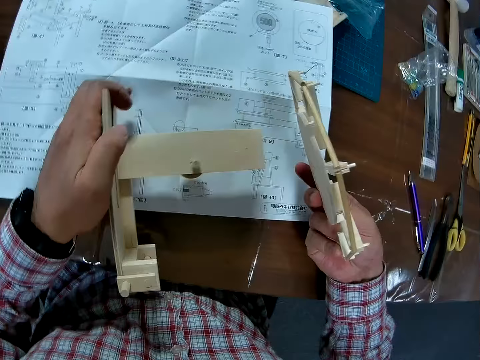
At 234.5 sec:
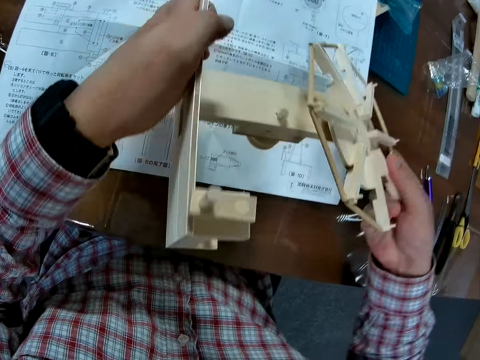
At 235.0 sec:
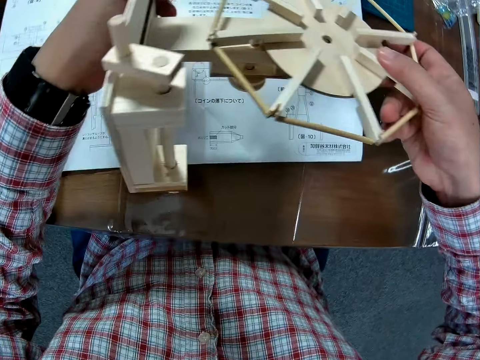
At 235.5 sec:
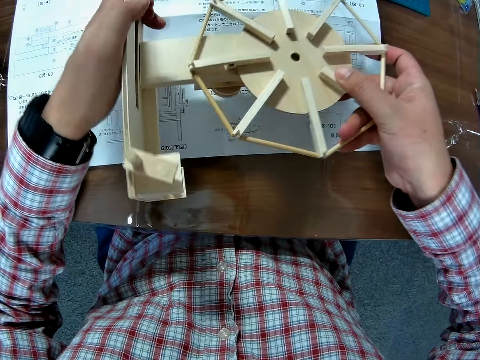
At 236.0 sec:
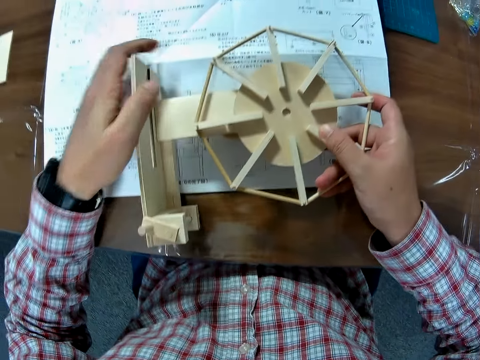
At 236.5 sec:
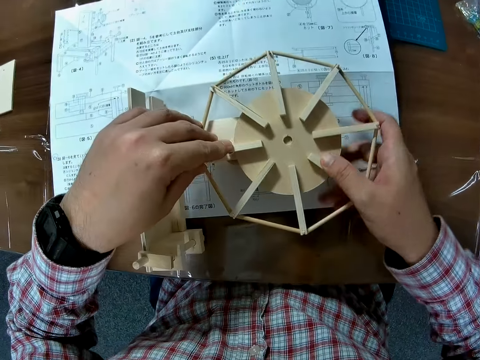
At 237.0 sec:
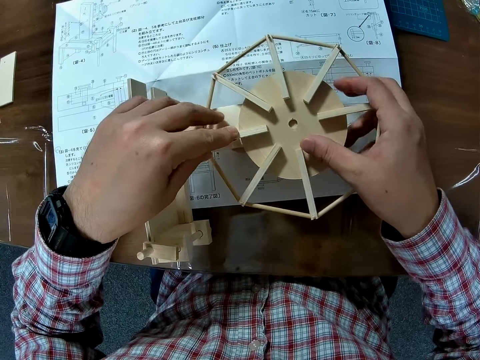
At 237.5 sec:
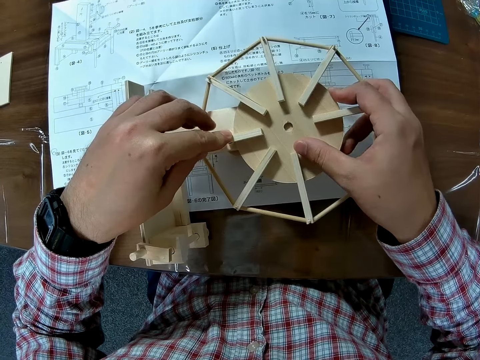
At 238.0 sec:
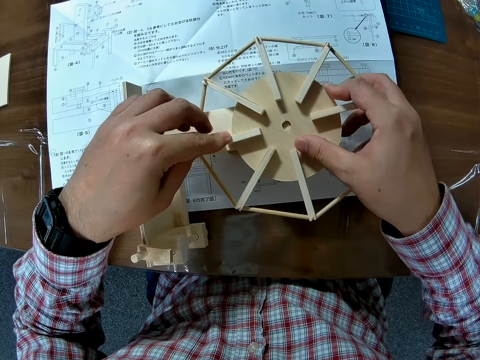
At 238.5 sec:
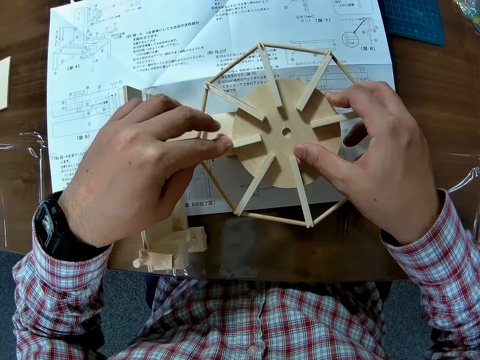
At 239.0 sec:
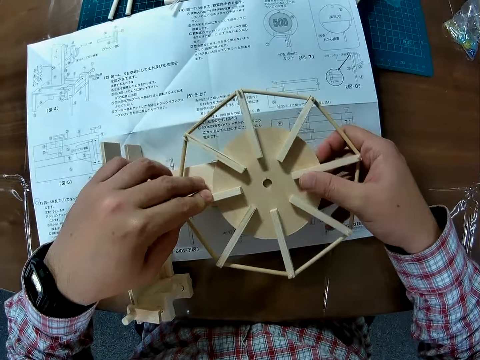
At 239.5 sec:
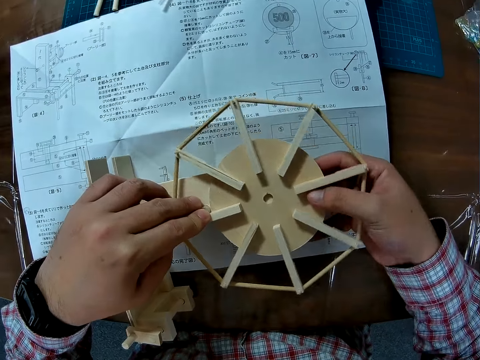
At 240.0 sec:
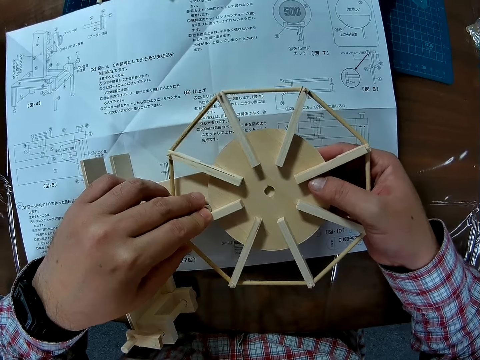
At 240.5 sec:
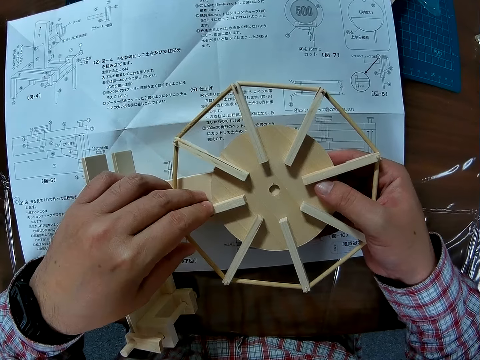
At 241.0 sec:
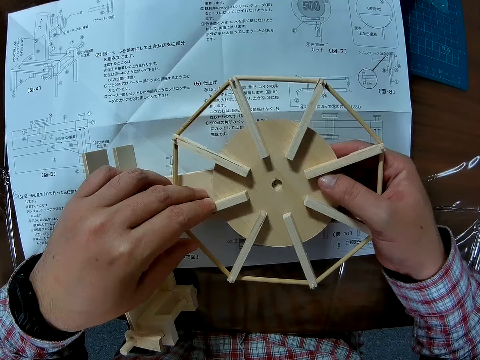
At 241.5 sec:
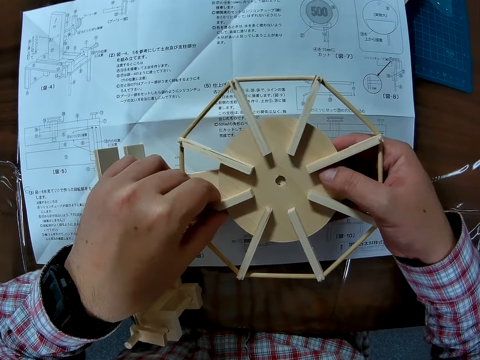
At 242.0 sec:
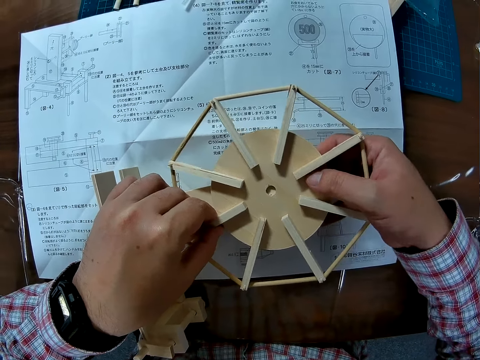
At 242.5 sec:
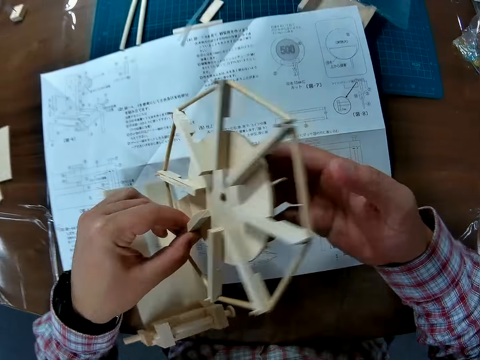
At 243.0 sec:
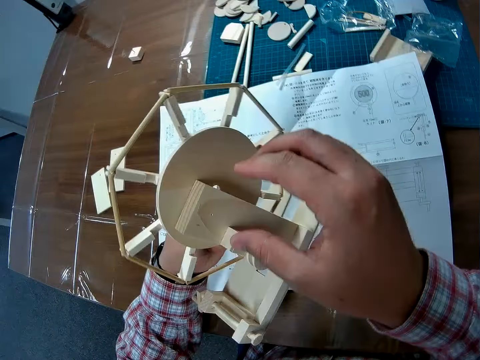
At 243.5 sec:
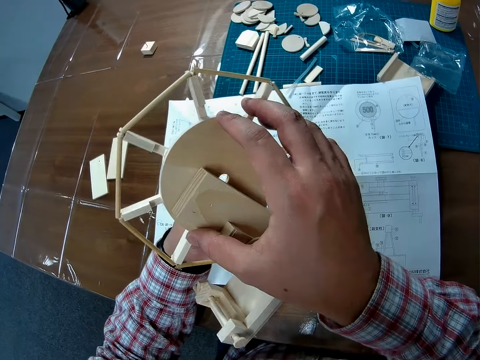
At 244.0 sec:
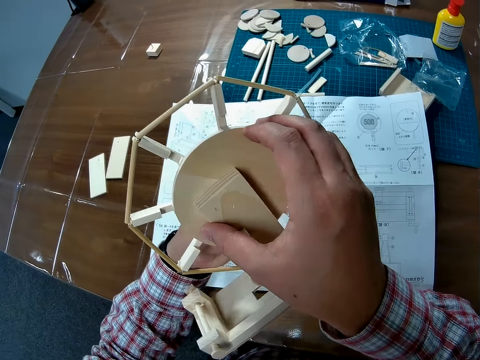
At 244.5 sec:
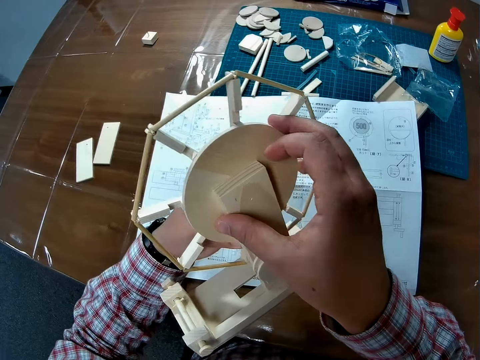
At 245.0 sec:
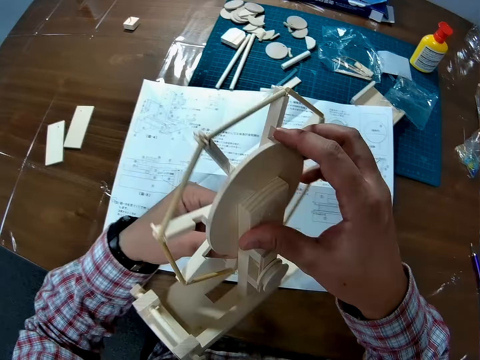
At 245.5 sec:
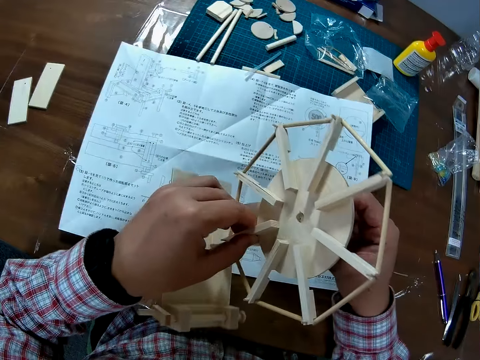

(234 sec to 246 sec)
The camera wearer lifts the wind vane from the body of the wind mill with his right hand. He lifts the body with his left hand from the table. He fixes the wind vane on the body of the wind mill. He places the wind mill on the table. He adjusts the wind vane on the body of the wind mill. He lifts the wind mill up. He adjusts the wind vane on the body of the wind mill.

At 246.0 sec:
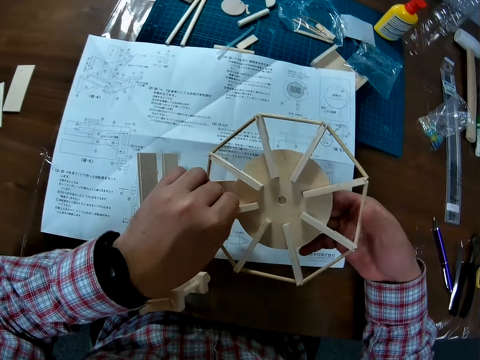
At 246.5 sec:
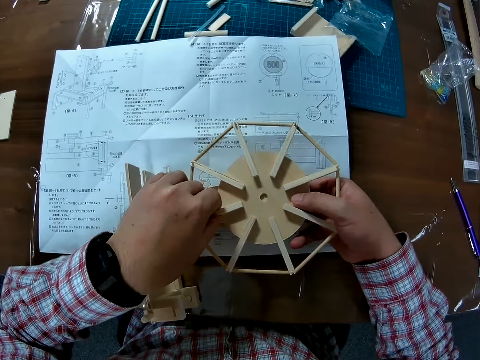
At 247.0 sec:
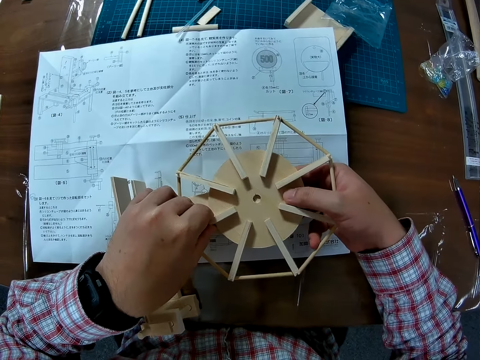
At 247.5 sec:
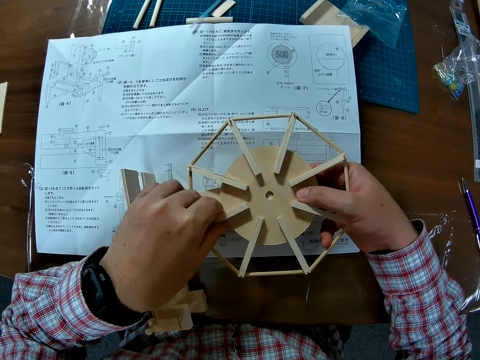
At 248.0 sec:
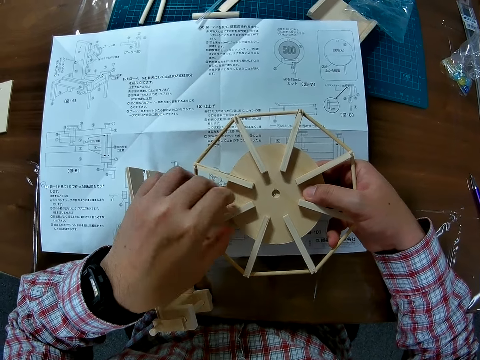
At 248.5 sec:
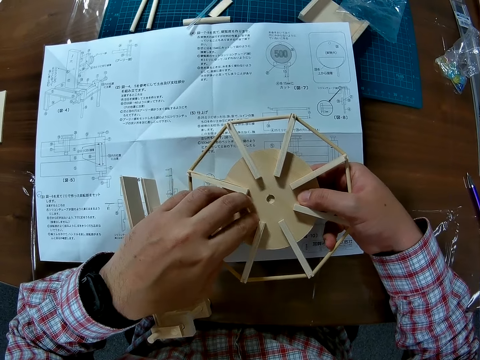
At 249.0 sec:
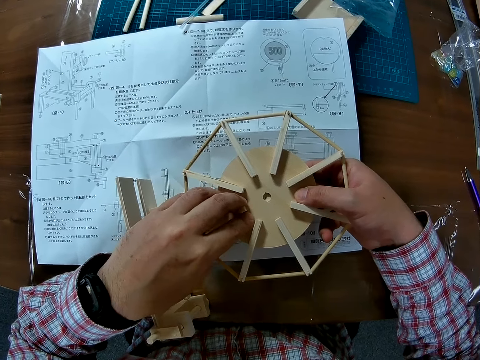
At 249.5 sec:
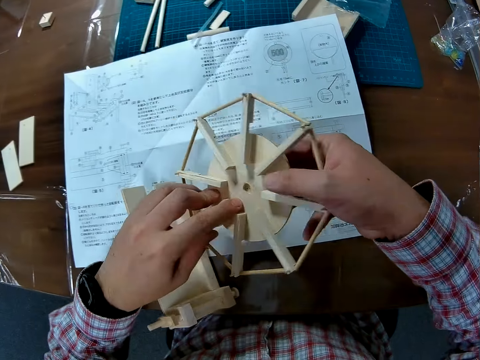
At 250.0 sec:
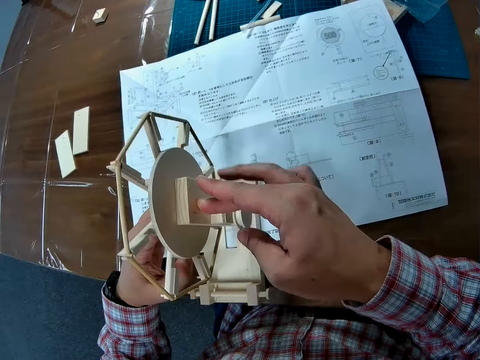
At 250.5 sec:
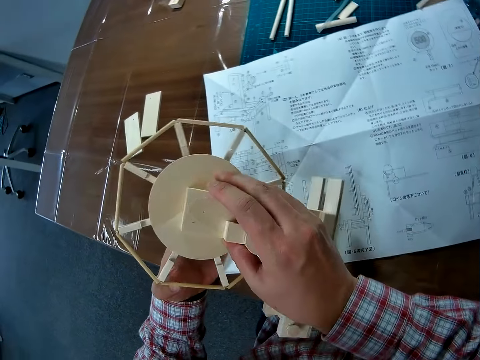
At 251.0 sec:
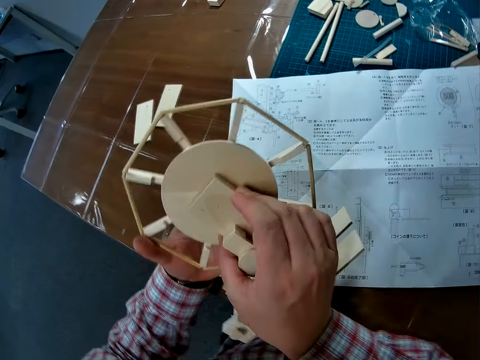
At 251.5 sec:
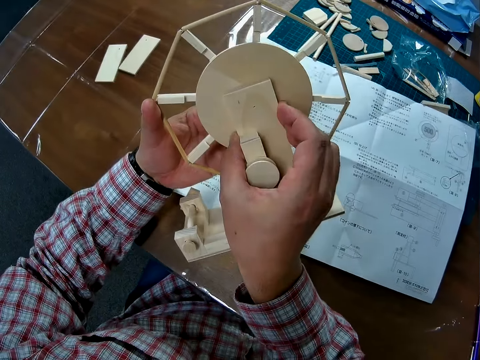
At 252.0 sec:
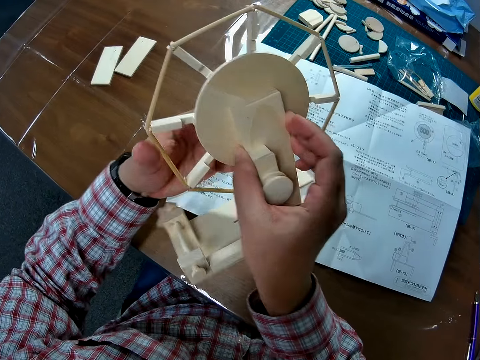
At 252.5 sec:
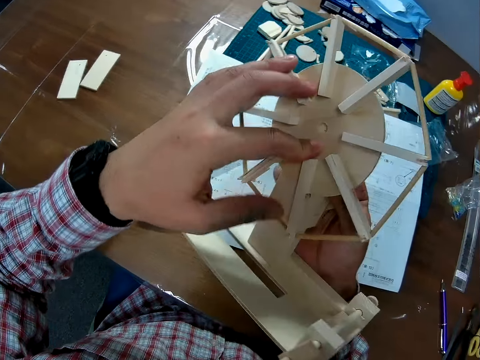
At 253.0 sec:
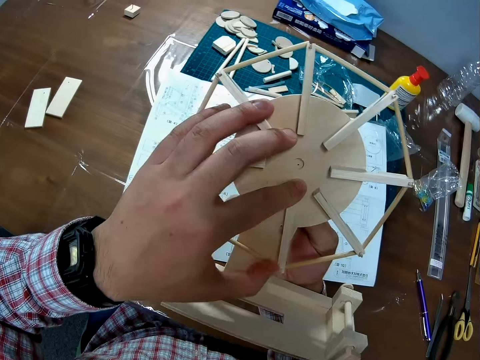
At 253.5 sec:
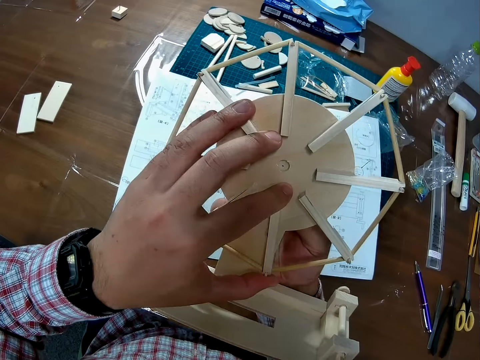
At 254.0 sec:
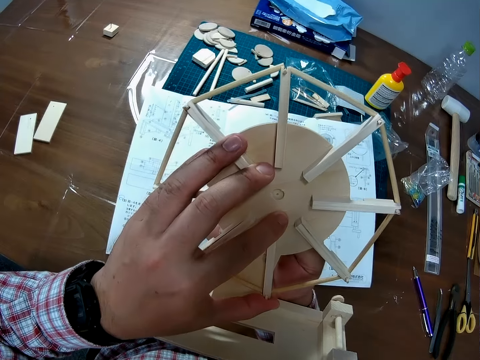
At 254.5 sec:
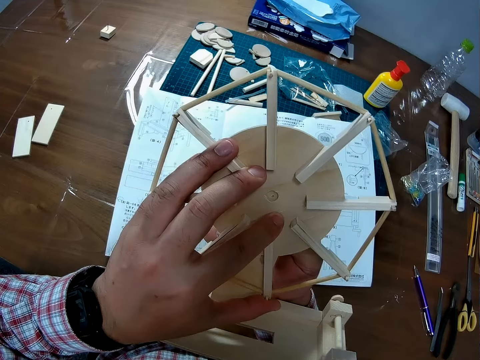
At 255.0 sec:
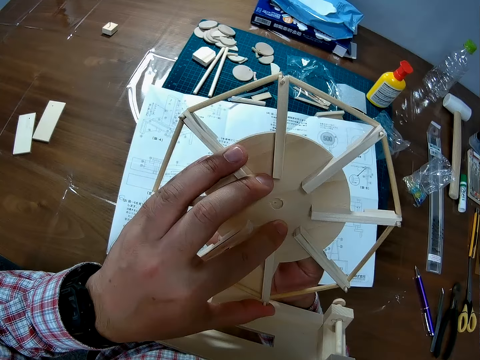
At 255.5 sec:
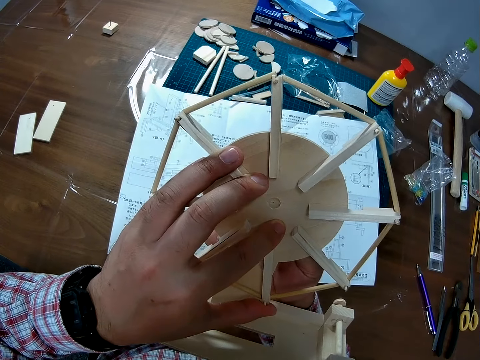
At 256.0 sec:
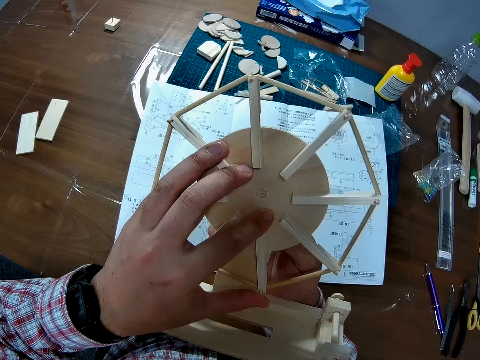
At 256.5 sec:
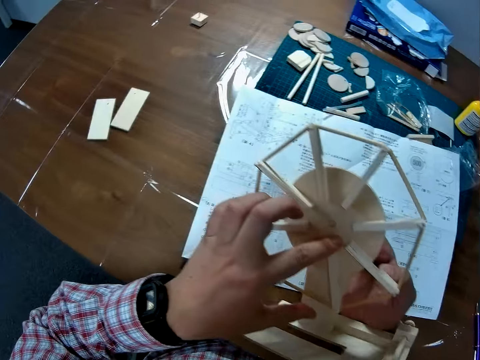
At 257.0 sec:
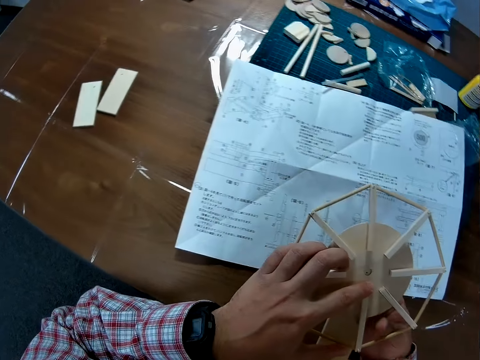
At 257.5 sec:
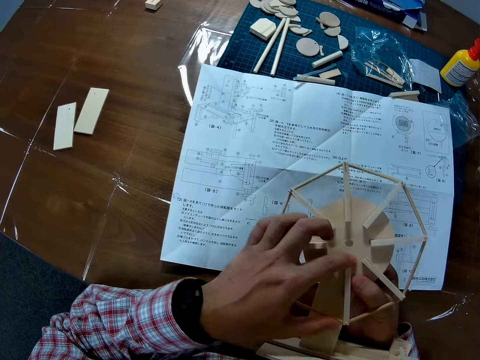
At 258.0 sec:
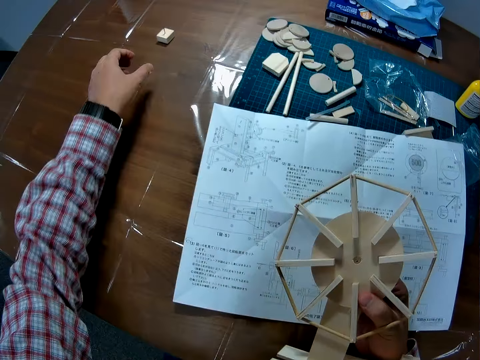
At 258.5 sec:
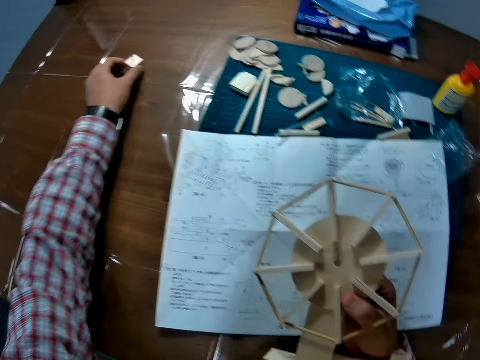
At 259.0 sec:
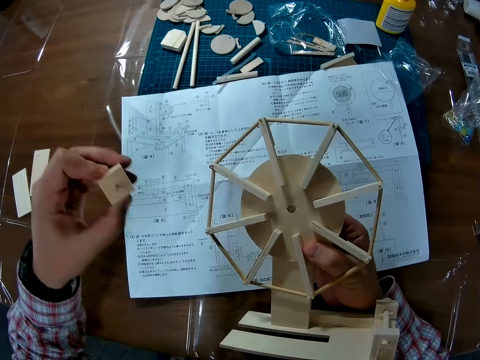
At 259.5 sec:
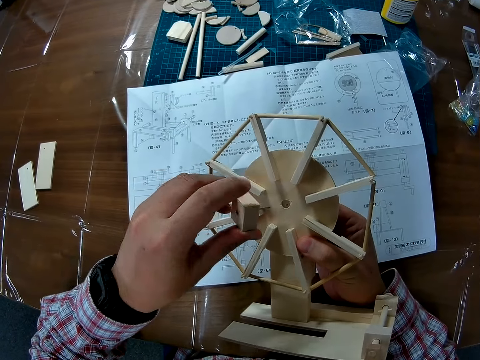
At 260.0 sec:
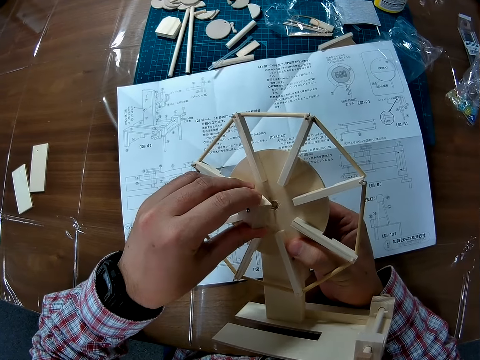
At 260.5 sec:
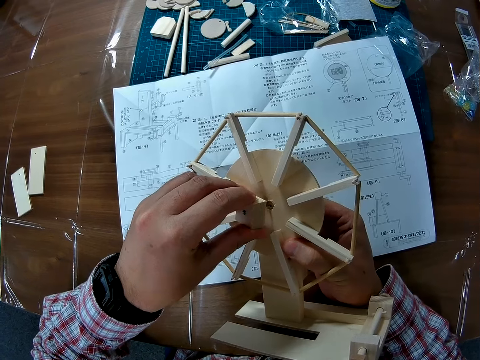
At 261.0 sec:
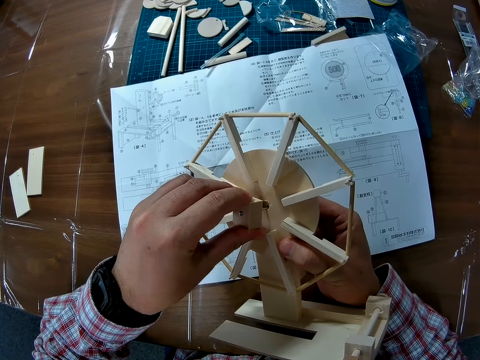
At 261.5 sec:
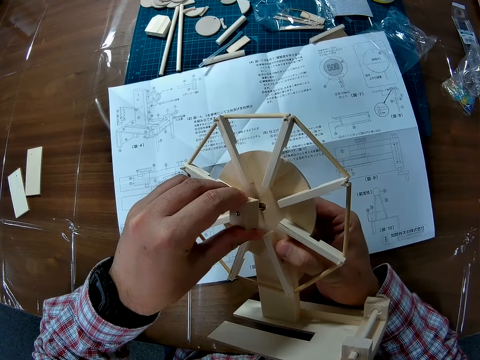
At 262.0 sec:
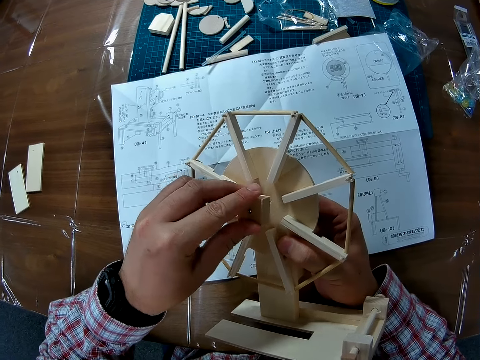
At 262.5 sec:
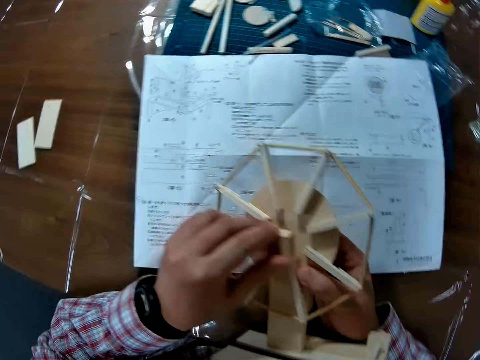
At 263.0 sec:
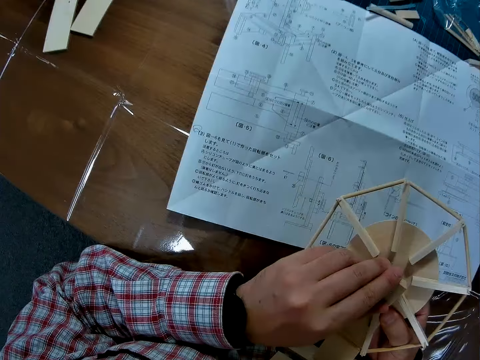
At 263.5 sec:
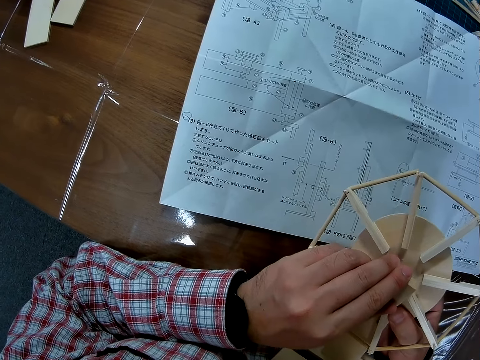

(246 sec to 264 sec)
The camera wearer places the wind mill on the table. They adjust the wind vane on the body of the wind mill. They lift the wind mill up. They adjust the wind vane on the body of the wind mill. They pick up a piece of wood with a nail on it. They fix the piece of wood on the wind vane and the body of the wind mill.
